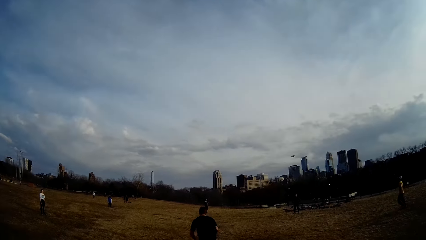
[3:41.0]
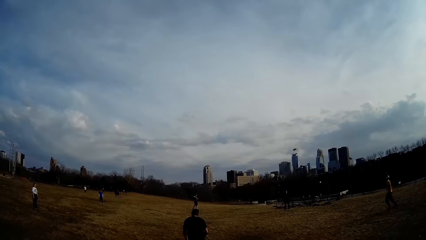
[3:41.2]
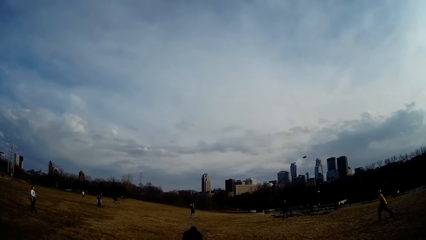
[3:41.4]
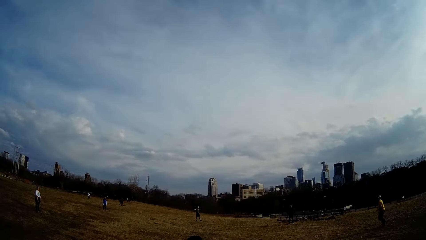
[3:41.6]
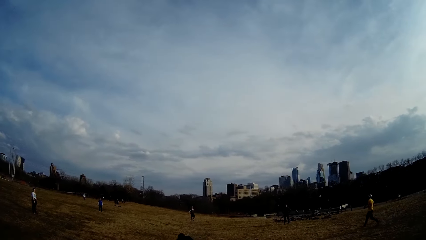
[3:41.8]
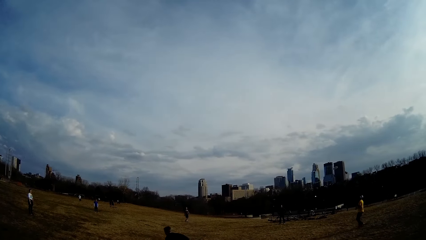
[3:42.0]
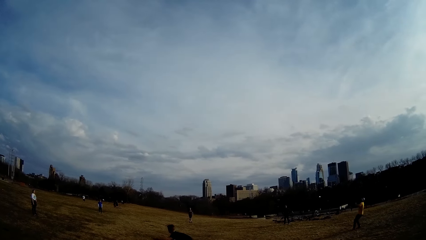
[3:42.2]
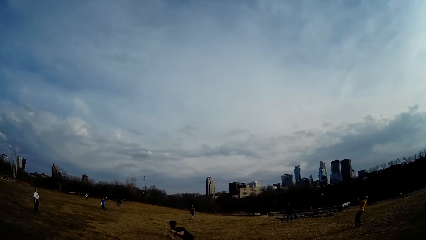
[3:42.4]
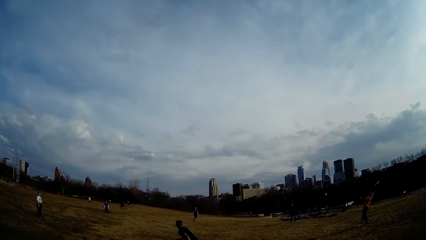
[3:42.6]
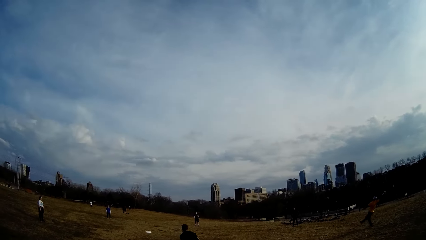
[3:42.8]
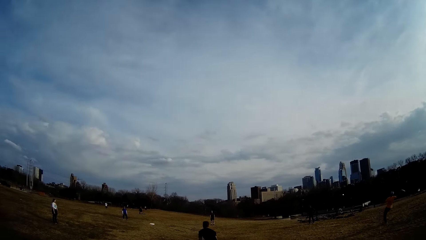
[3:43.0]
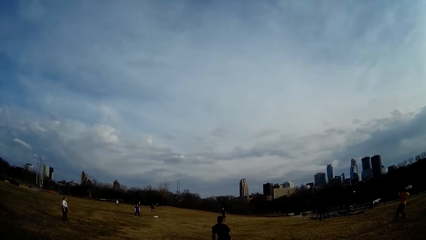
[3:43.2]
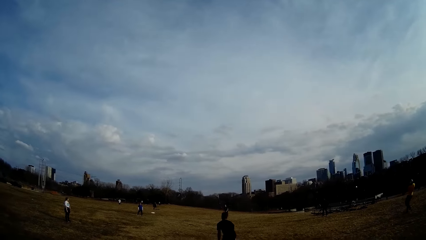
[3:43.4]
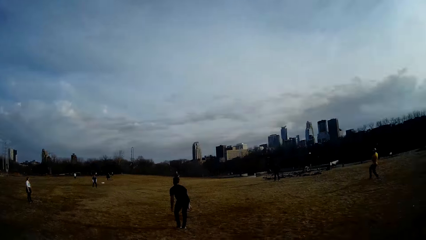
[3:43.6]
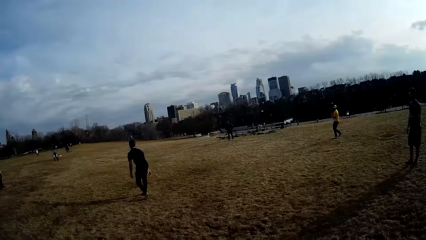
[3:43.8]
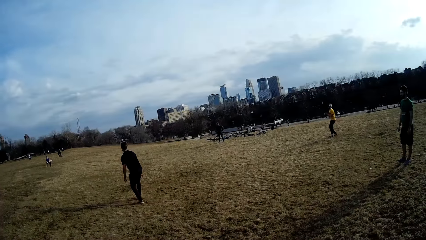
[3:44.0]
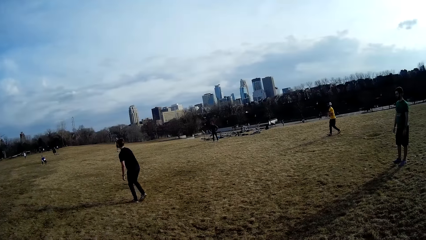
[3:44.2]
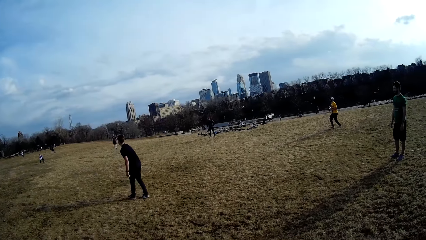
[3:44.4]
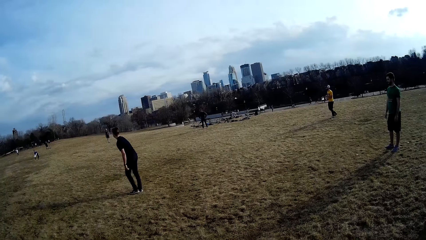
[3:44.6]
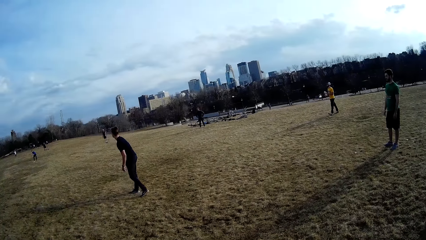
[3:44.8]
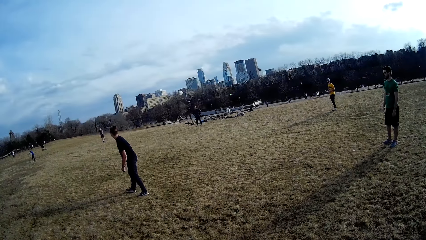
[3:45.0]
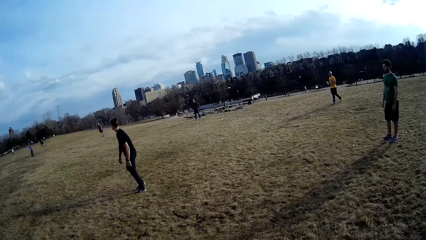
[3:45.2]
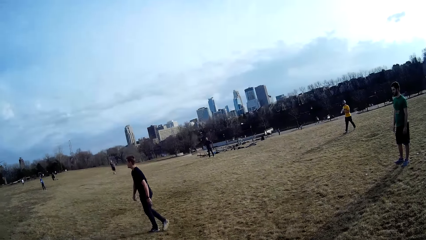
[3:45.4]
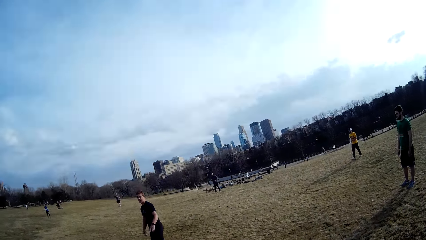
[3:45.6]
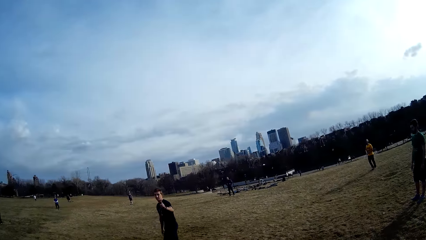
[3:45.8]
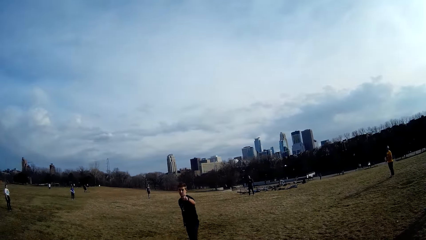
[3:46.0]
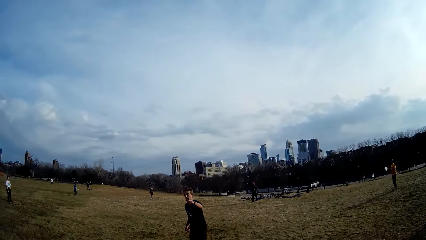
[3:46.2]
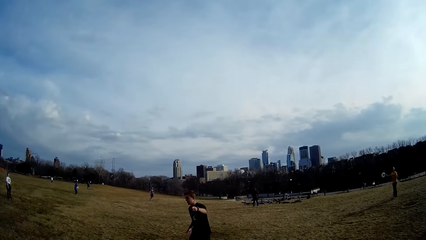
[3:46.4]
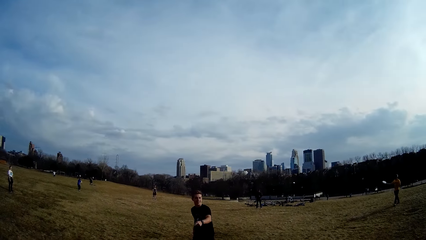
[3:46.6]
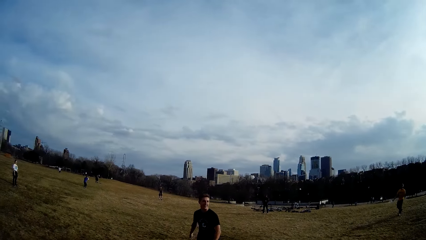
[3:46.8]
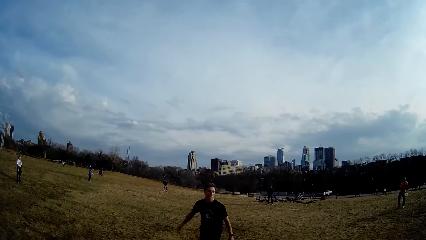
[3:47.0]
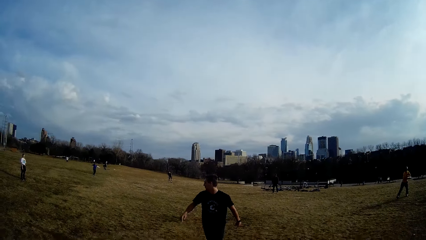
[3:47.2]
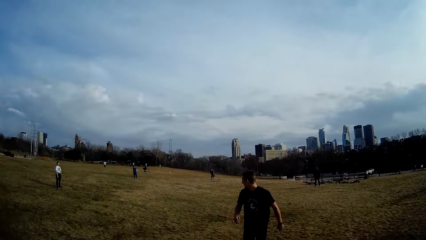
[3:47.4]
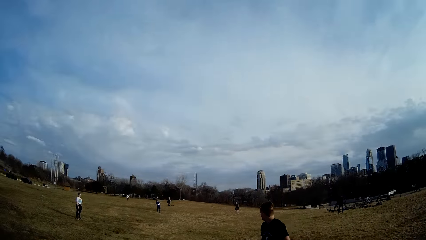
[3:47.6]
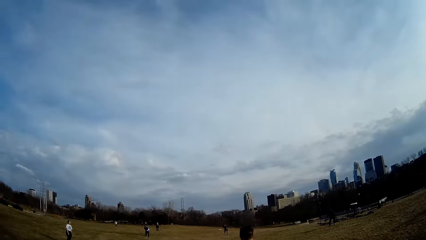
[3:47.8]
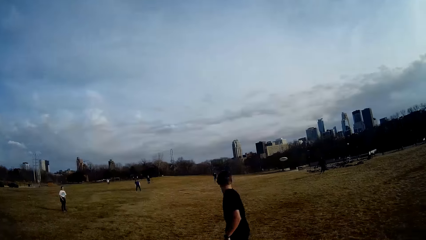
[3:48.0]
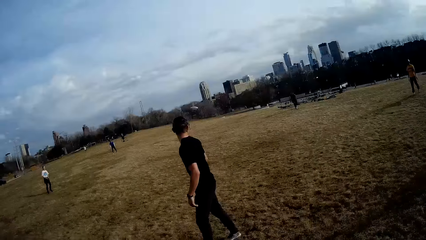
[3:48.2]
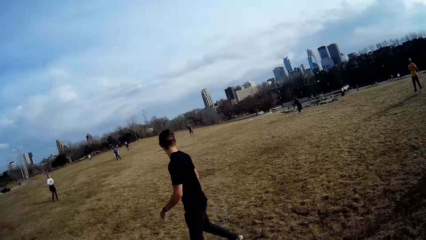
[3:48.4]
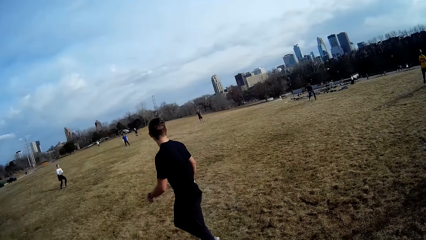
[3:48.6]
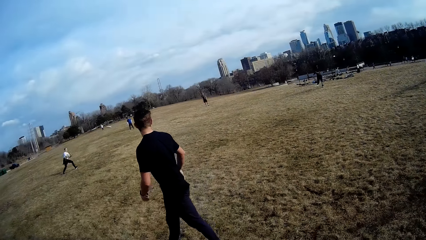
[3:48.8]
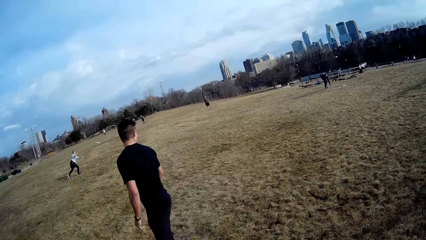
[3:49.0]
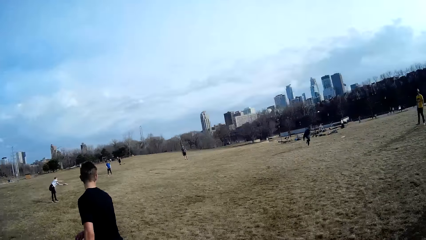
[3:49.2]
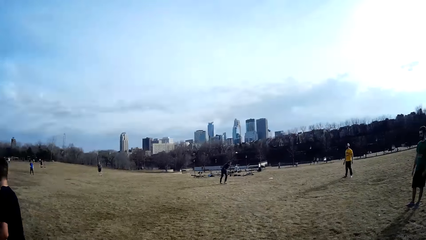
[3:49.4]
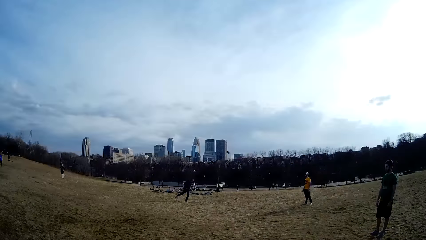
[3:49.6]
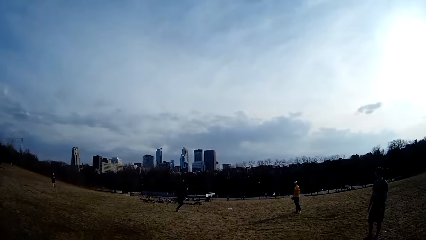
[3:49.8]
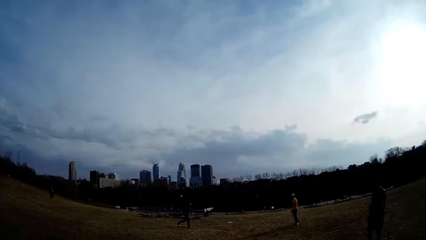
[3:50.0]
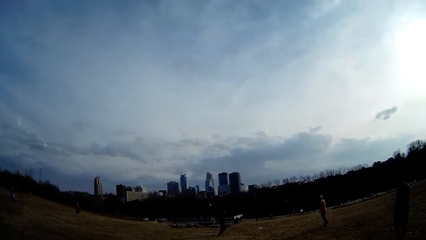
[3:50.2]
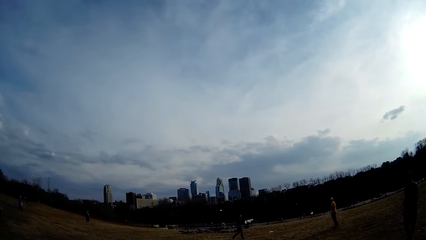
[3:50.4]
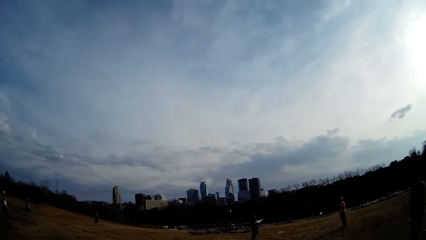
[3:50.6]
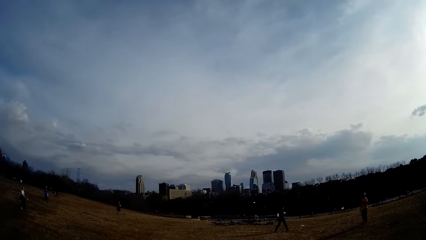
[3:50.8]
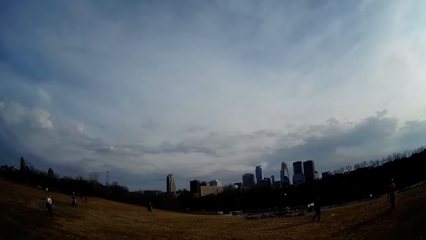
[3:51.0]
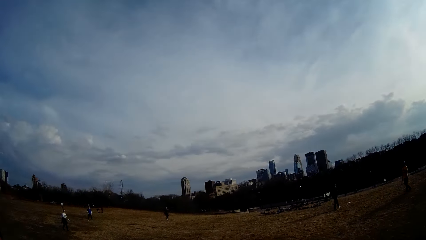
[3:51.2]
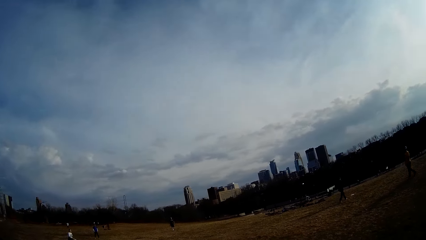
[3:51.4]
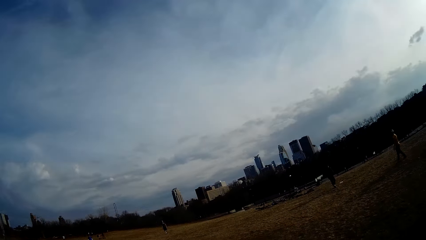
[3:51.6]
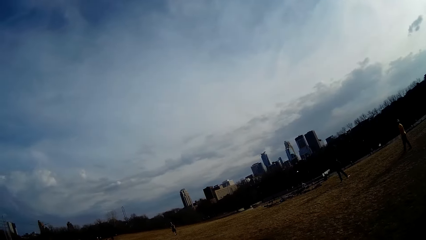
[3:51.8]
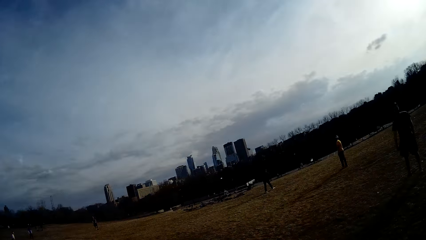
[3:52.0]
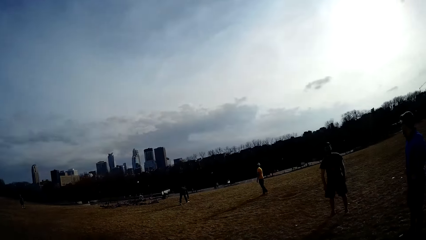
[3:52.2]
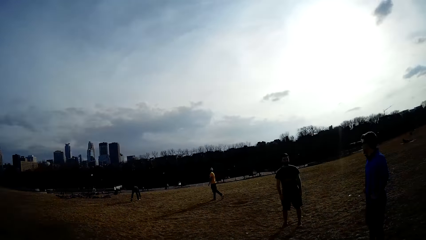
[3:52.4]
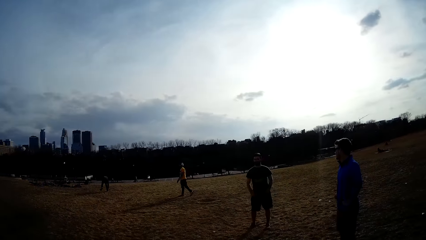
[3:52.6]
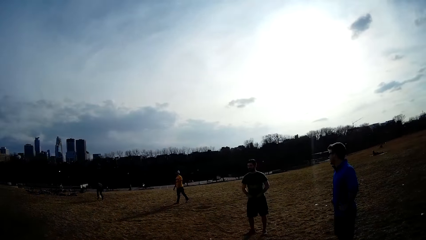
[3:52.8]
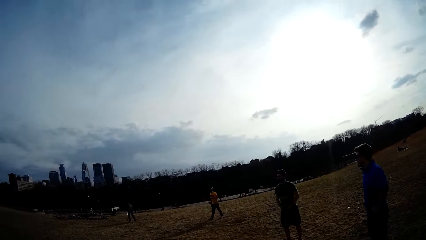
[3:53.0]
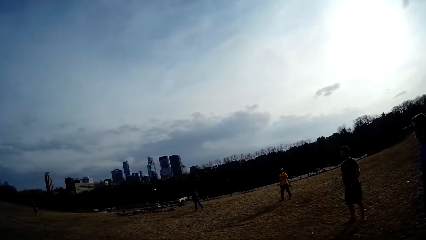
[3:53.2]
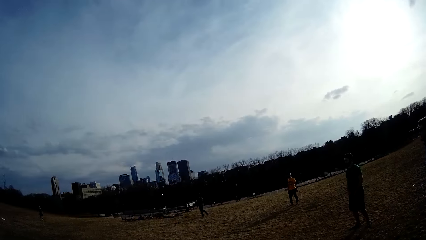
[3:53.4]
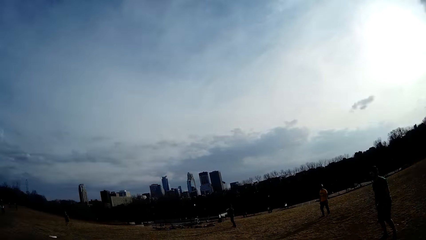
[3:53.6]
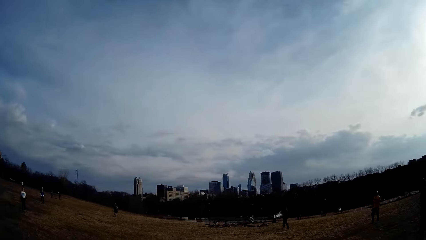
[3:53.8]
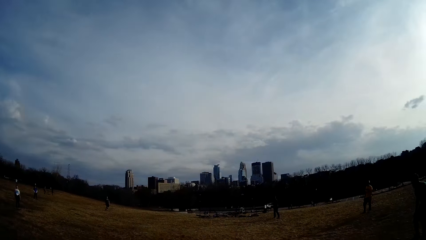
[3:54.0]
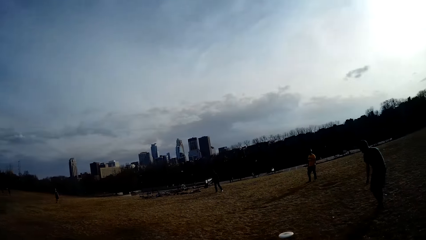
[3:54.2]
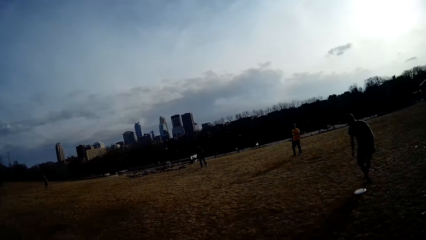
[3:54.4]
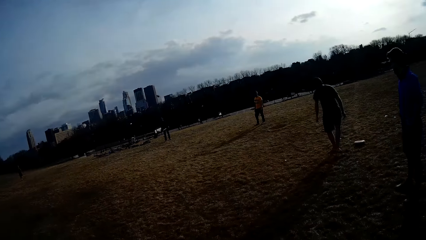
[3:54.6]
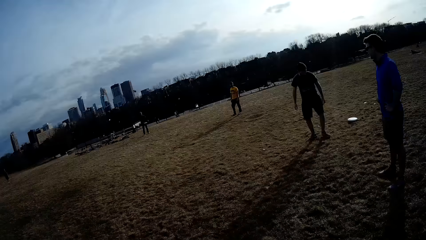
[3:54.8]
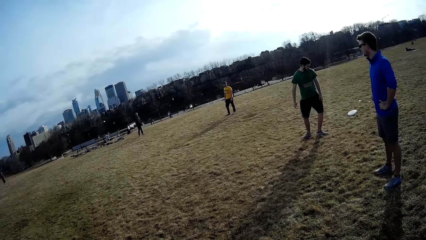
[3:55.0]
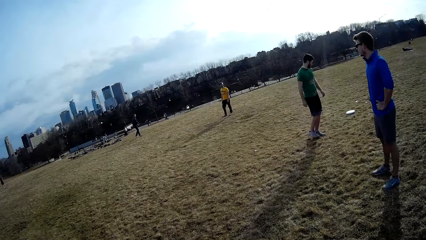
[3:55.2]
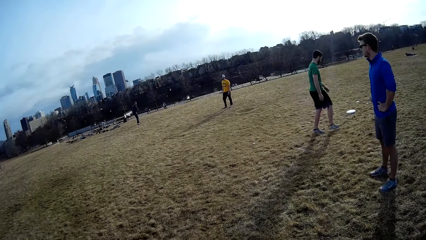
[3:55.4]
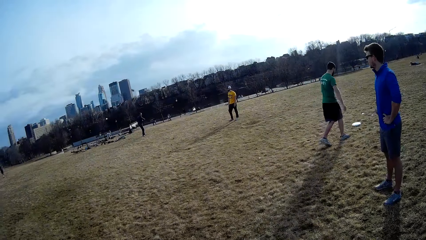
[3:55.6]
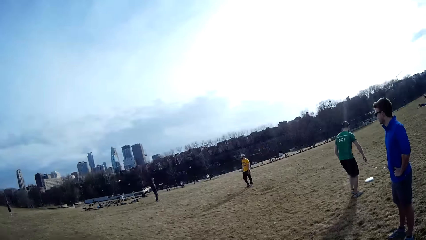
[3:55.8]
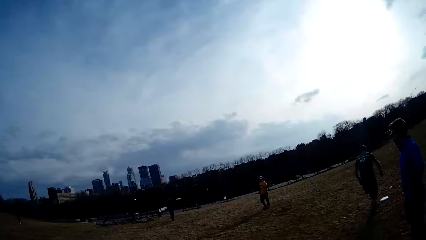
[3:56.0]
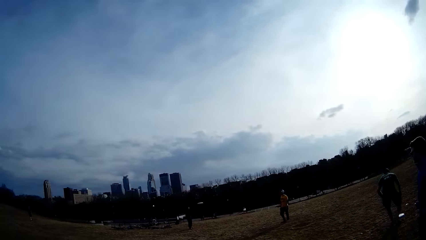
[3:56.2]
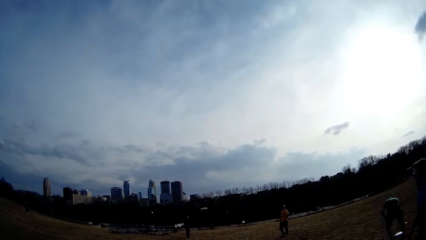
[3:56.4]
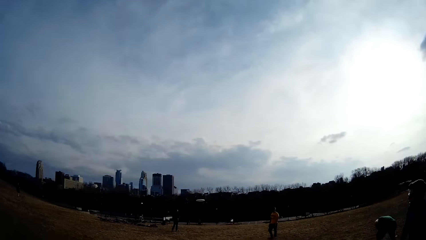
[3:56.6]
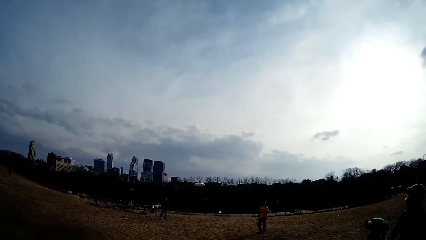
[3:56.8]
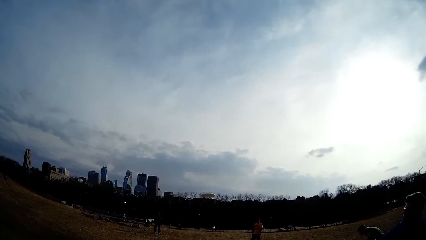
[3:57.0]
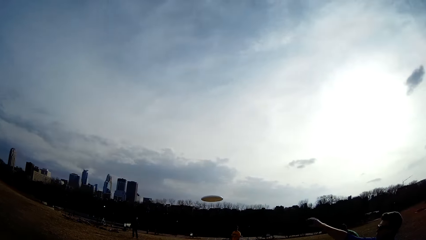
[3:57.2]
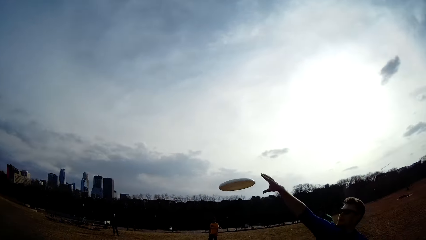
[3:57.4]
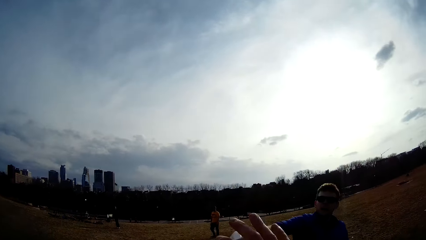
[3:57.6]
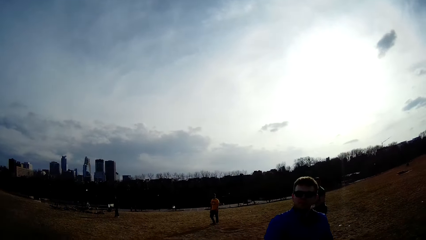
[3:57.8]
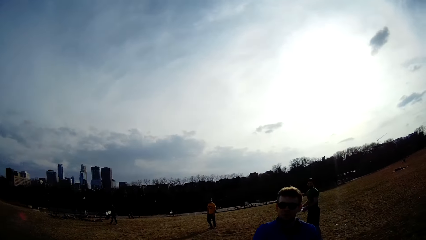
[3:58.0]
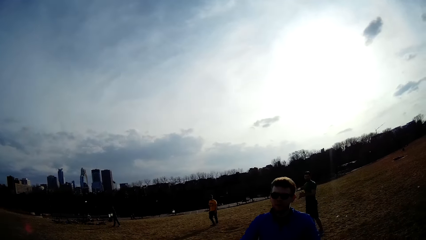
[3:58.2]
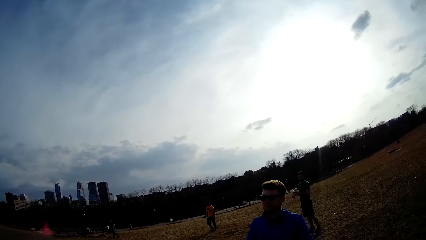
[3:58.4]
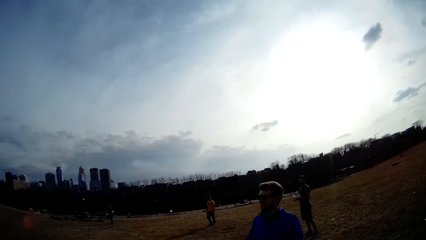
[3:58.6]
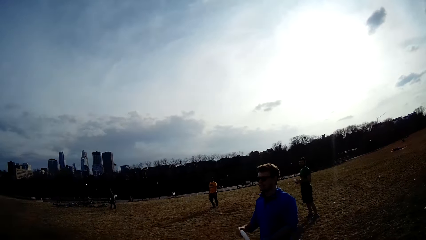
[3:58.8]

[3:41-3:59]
A man flings a ball in the air. A woman catches the ball. Another man picks up the ball from the ground. Another man catches the ball in the air.
